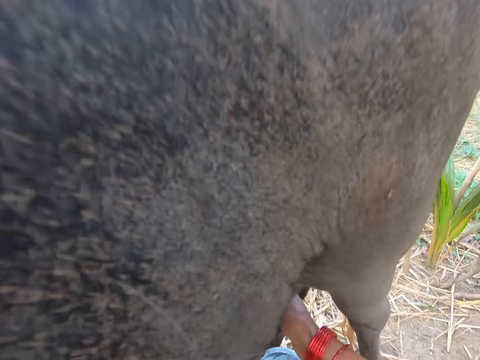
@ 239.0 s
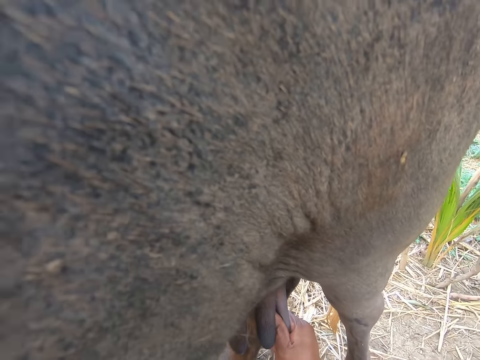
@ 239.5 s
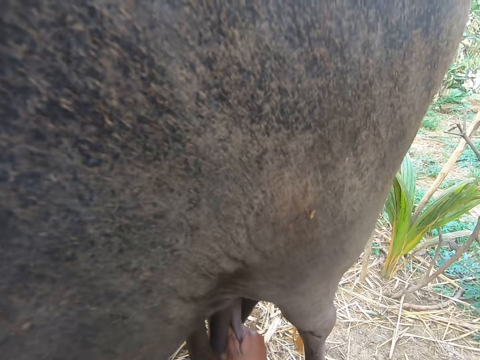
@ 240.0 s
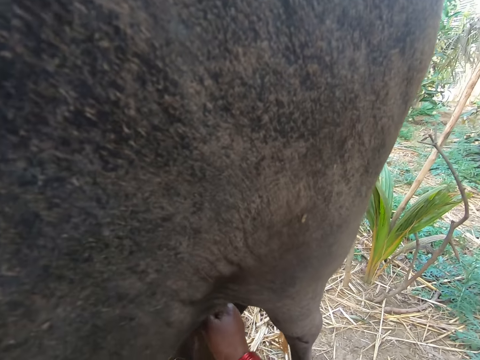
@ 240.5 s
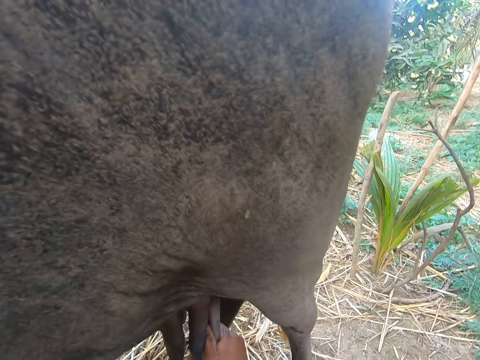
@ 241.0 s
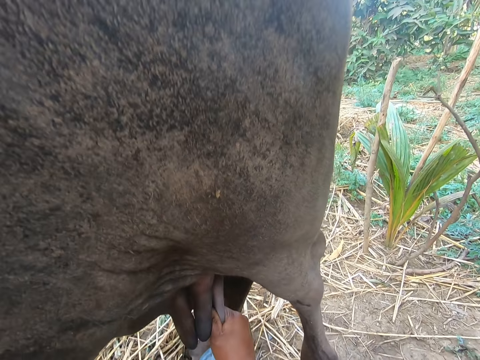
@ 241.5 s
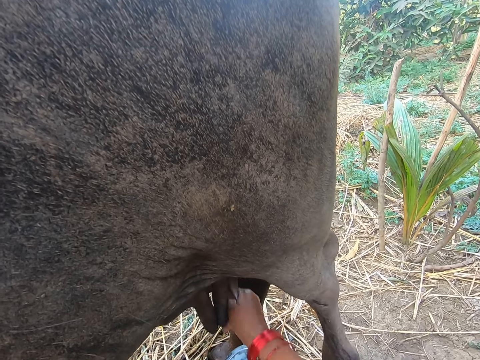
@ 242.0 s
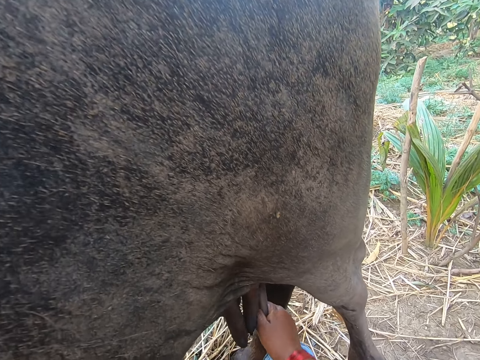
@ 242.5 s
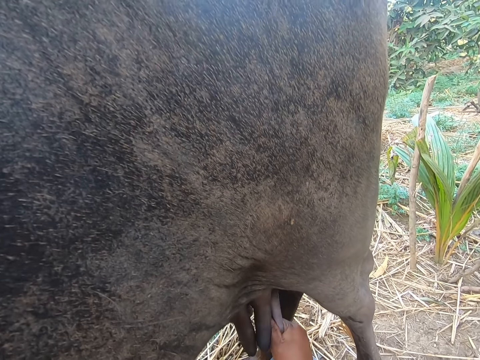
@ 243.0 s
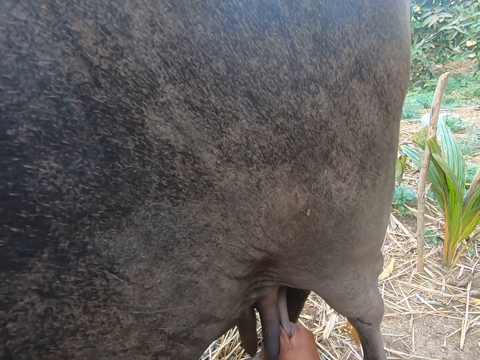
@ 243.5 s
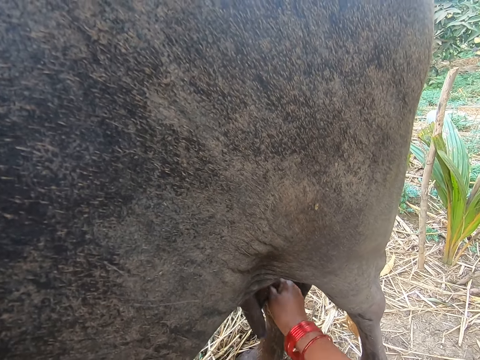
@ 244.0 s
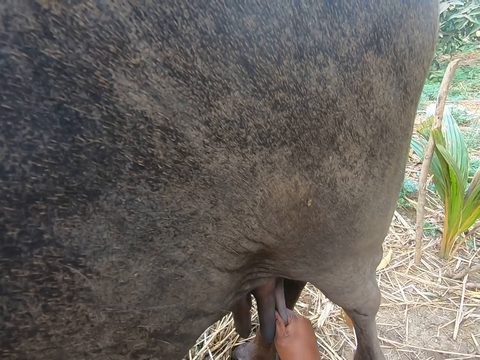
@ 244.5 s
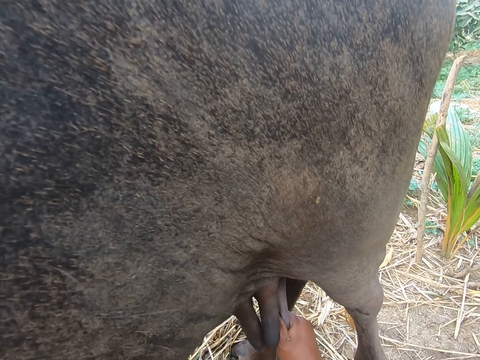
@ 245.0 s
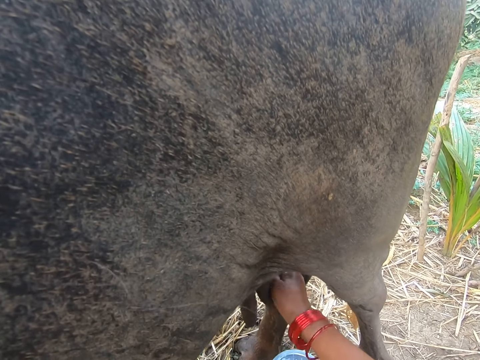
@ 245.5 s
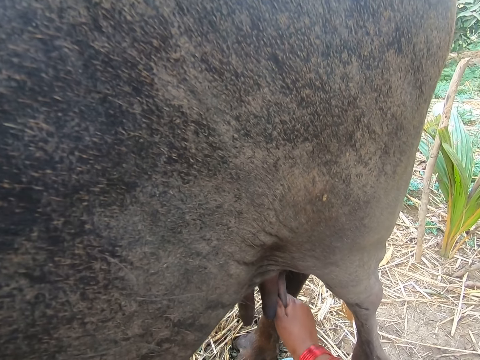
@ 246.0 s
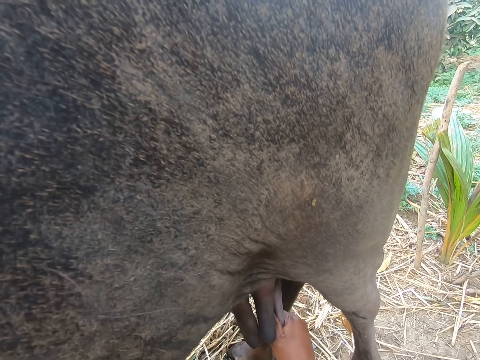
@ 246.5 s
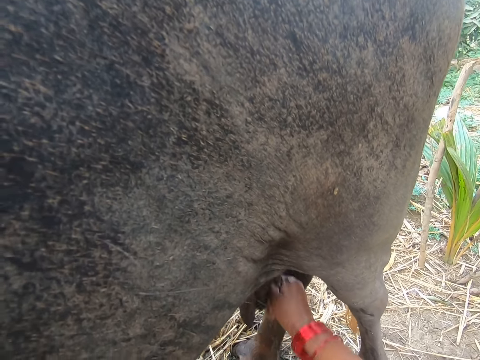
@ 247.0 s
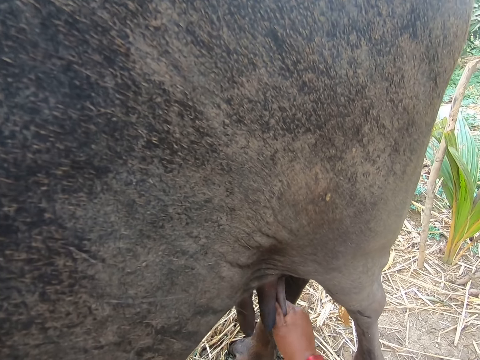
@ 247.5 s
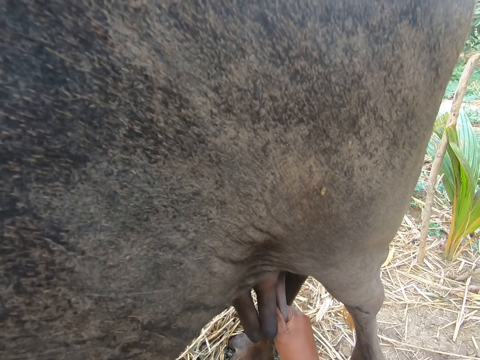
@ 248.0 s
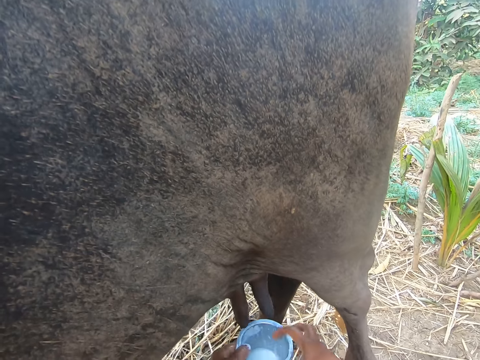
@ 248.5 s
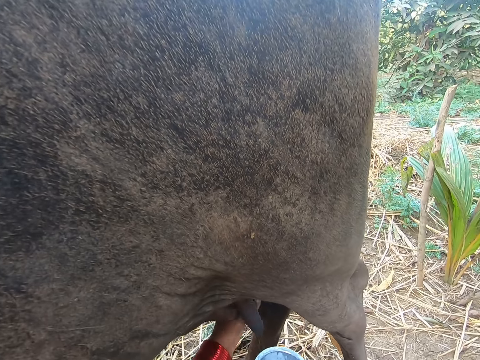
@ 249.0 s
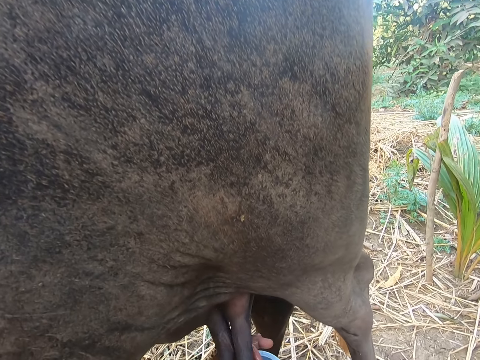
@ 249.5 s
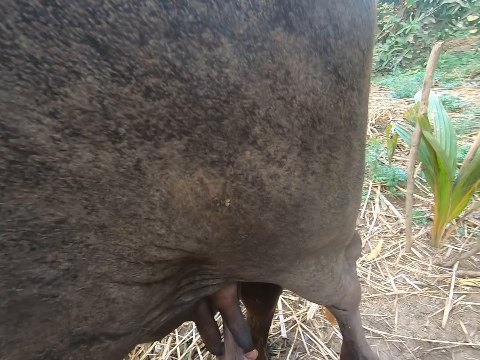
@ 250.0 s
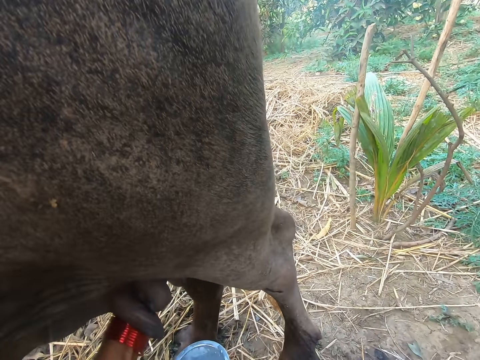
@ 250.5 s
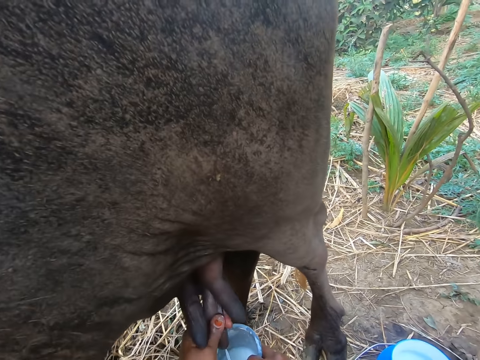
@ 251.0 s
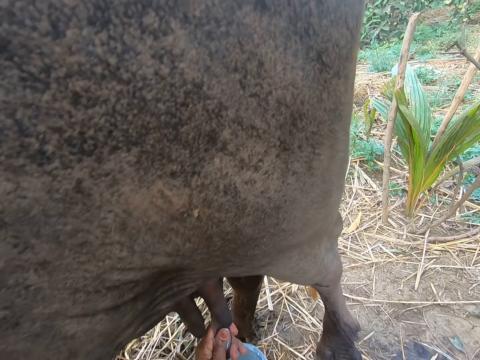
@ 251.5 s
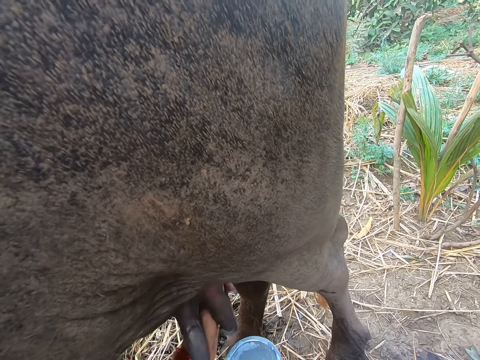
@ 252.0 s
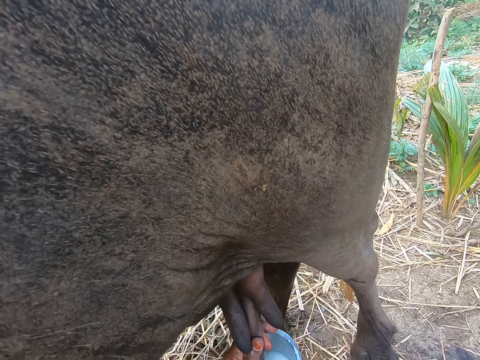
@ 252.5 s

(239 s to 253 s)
The camera wearer milks the cow. She passes the metal cup from her left hand to her right hand. She milks the cow.

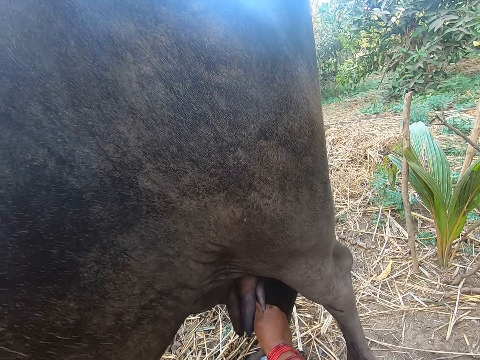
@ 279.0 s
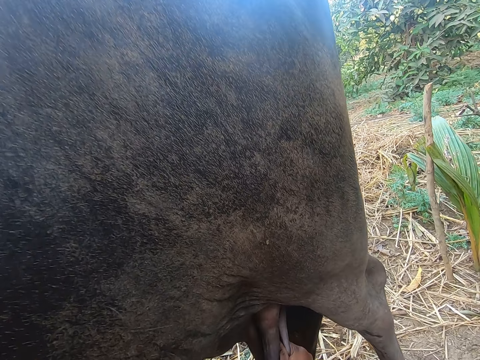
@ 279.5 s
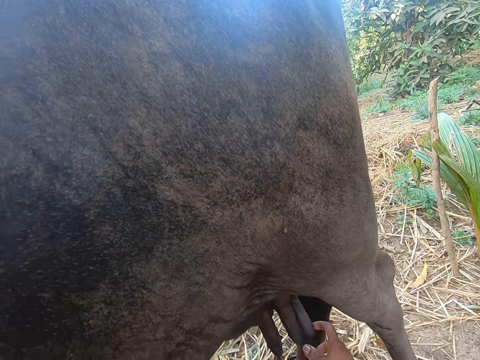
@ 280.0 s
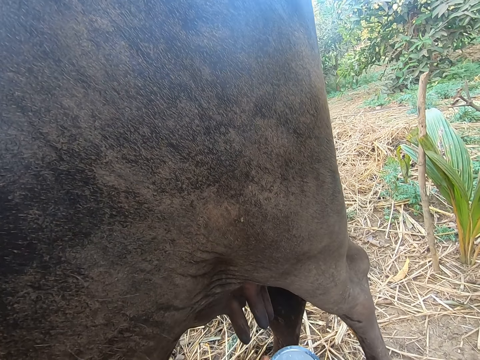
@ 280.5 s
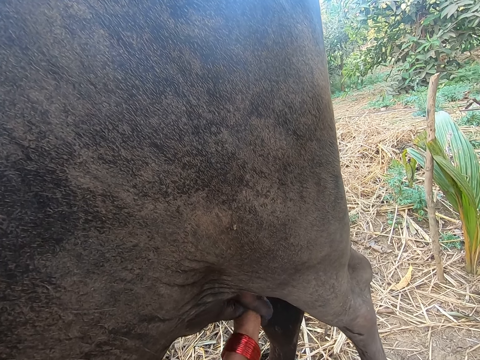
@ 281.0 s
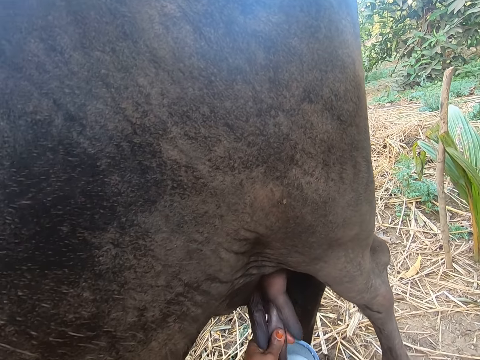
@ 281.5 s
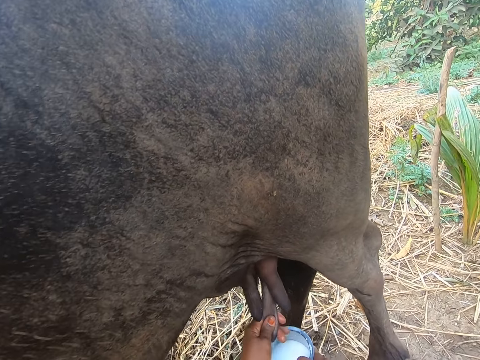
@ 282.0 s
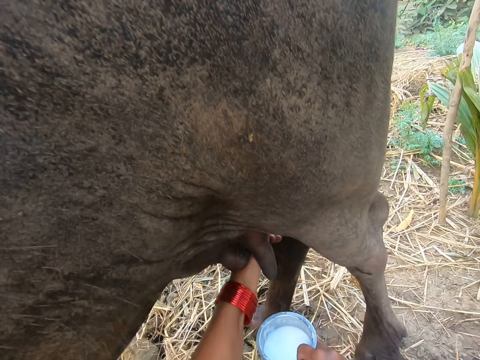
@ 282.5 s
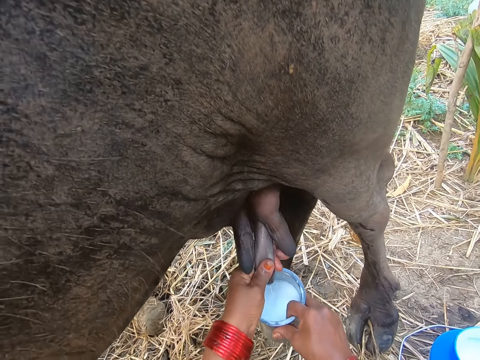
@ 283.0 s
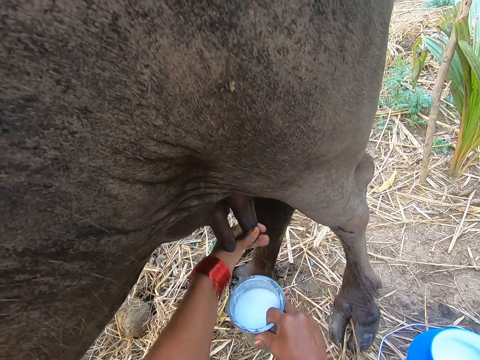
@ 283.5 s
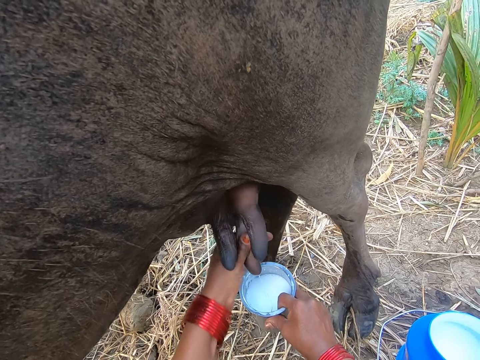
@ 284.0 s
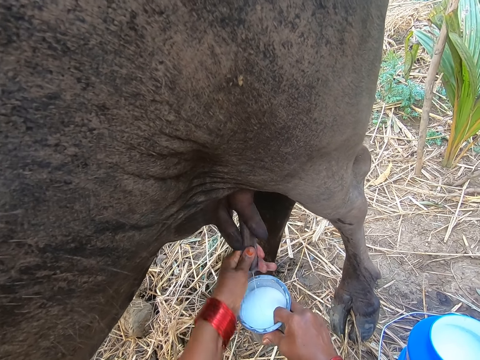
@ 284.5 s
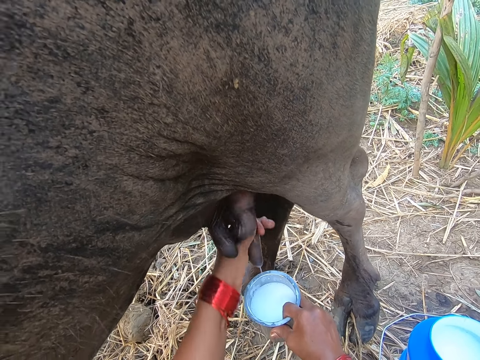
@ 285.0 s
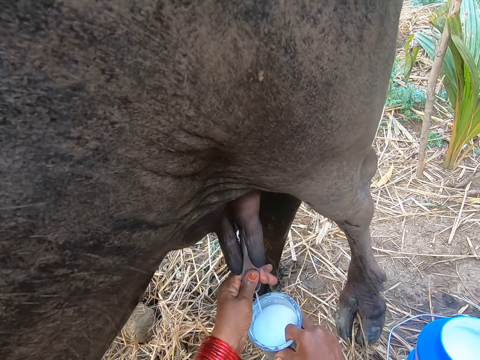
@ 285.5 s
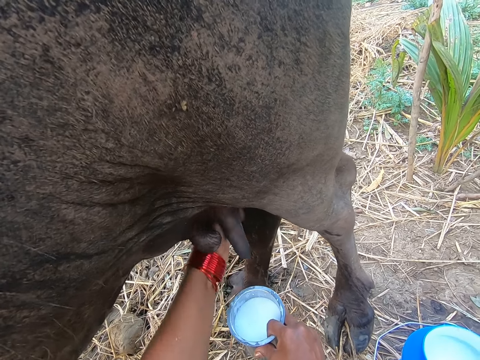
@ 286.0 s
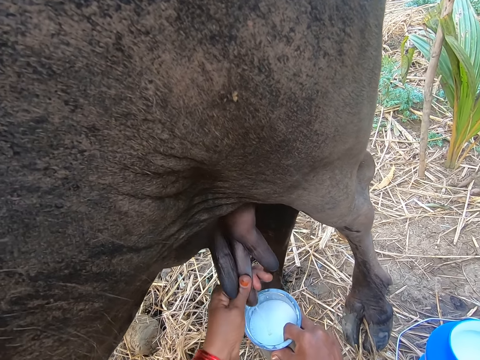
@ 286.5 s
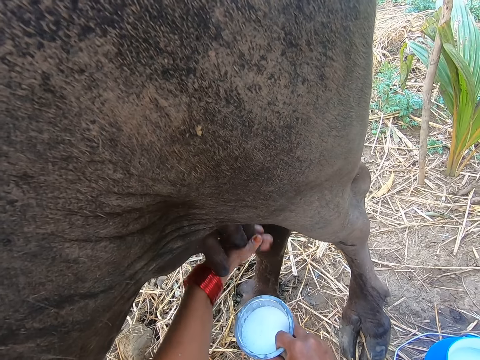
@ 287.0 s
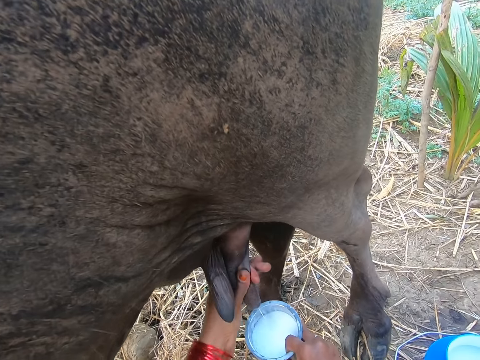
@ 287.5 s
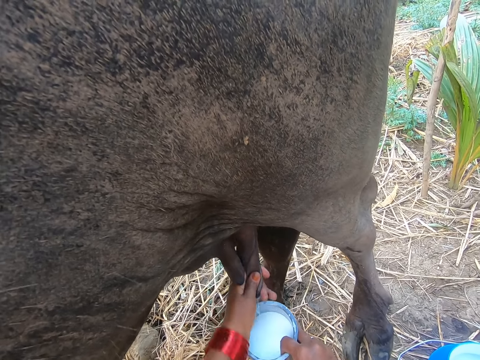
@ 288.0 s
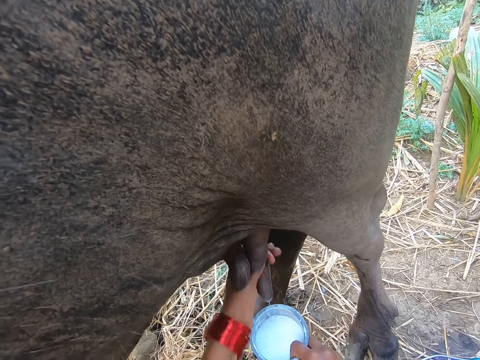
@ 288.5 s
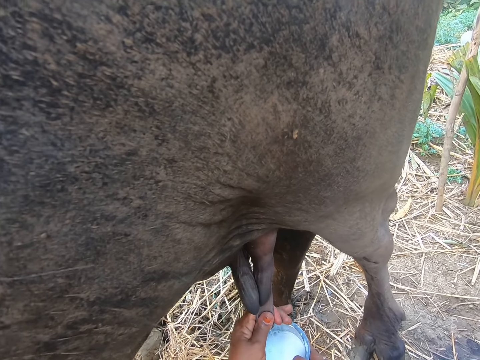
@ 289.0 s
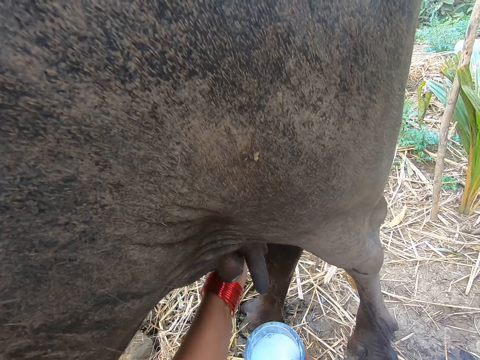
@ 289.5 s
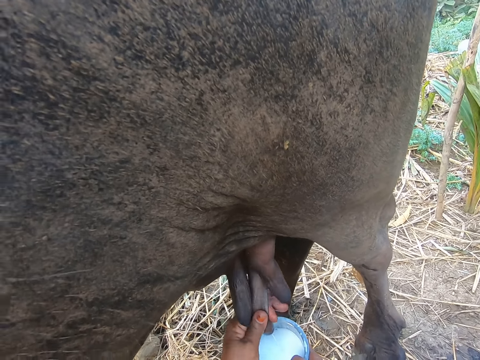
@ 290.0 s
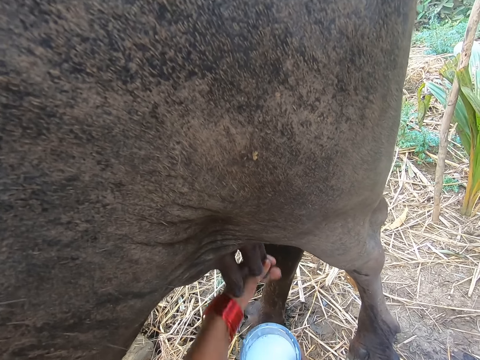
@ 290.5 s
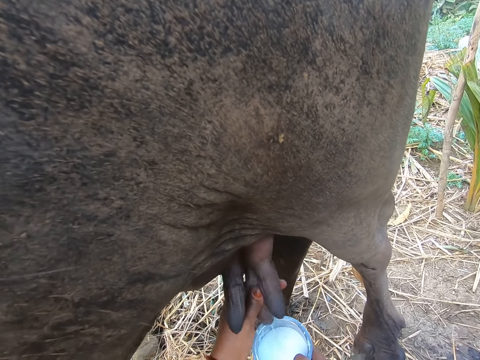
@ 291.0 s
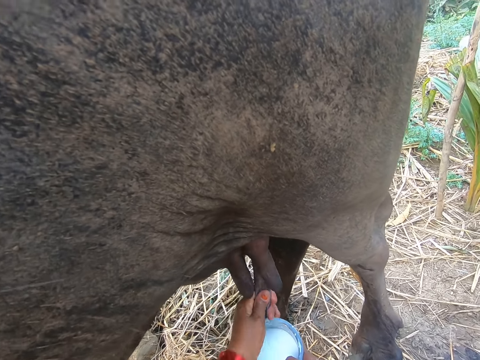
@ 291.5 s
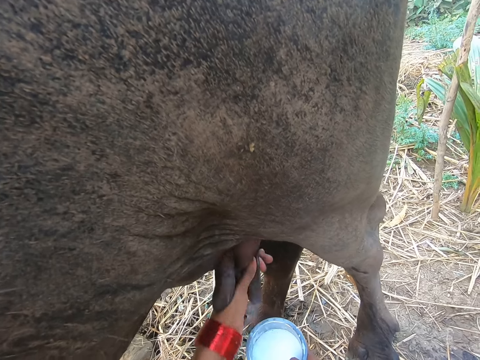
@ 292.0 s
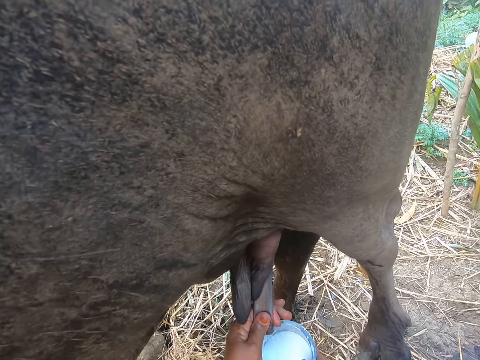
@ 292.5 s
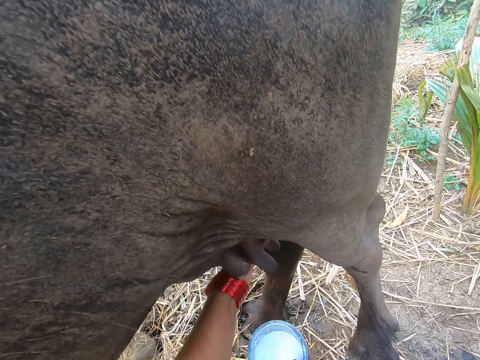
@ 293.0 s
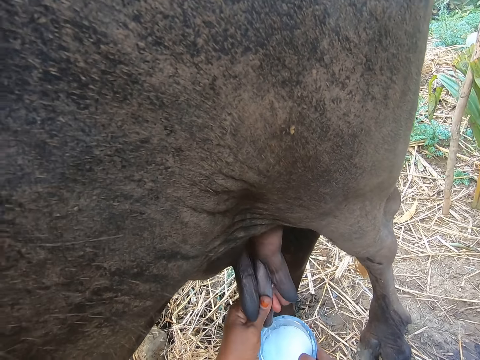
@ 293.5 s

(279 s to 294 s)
The camera wearer passes the metal cup from her left hand to her right hand. She milks the cow.
